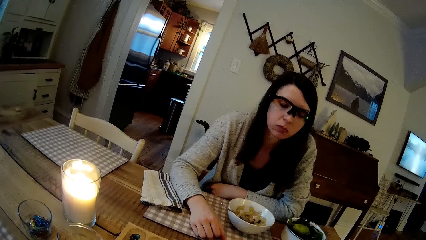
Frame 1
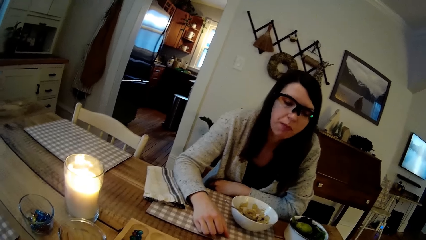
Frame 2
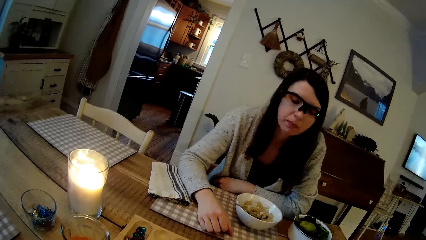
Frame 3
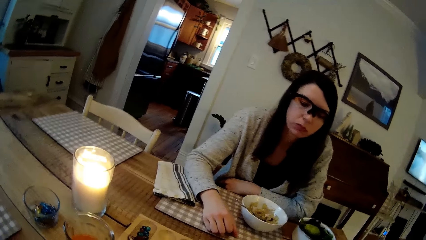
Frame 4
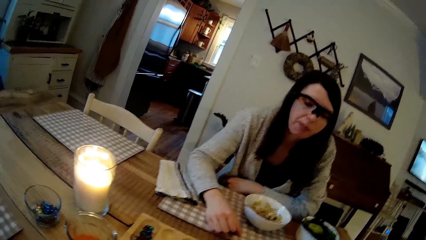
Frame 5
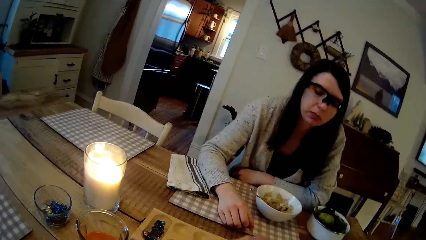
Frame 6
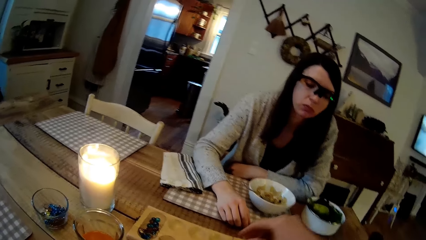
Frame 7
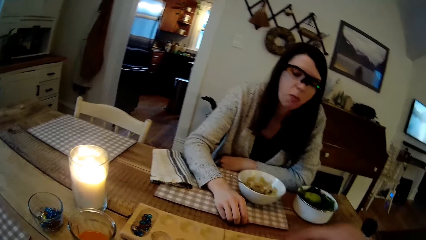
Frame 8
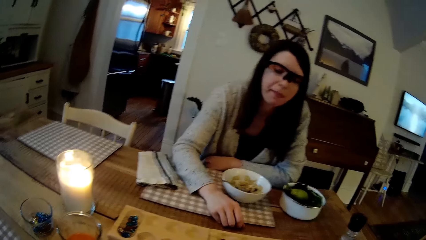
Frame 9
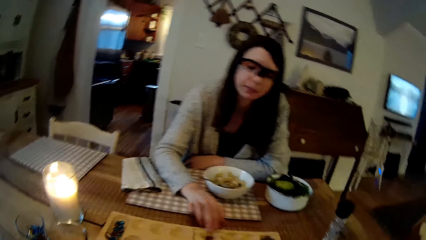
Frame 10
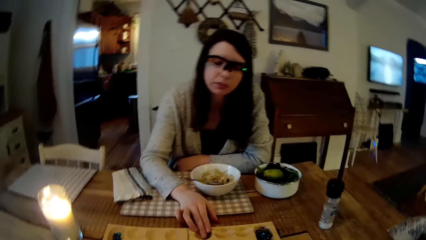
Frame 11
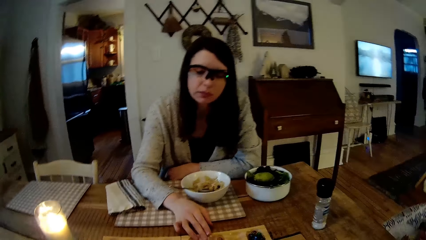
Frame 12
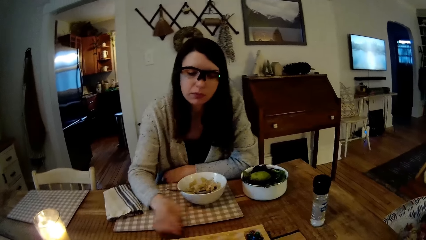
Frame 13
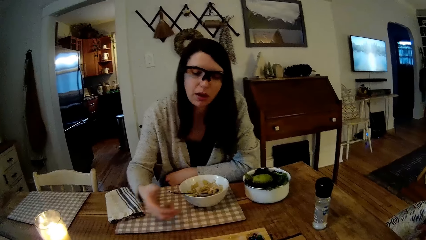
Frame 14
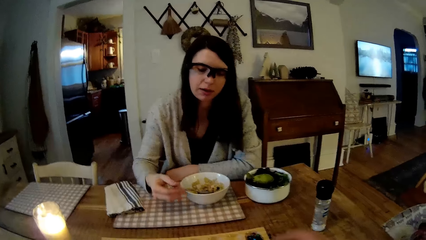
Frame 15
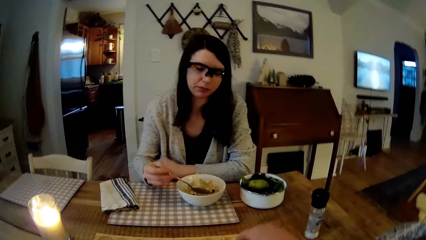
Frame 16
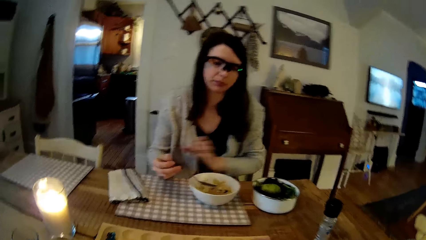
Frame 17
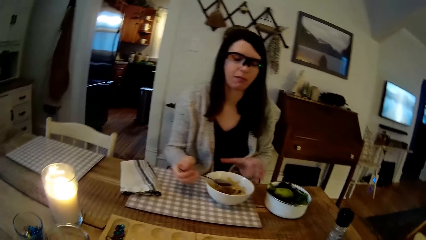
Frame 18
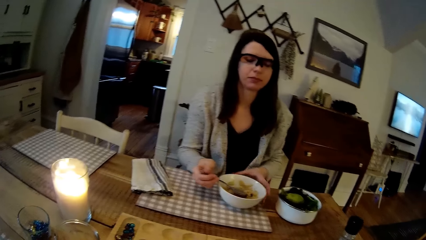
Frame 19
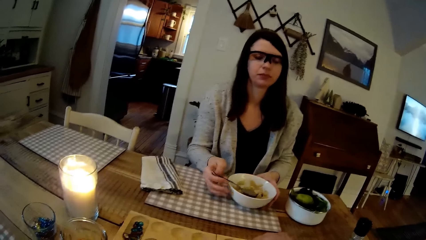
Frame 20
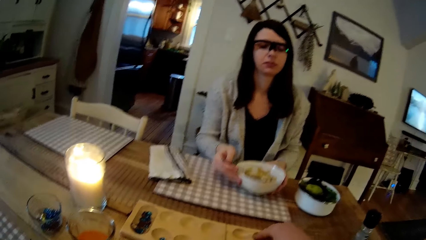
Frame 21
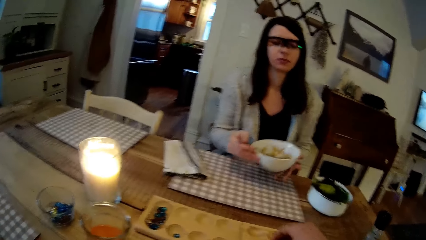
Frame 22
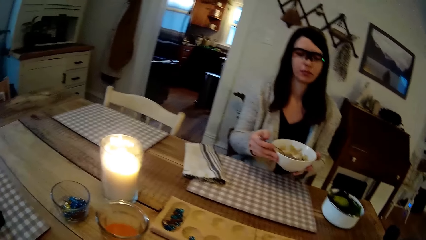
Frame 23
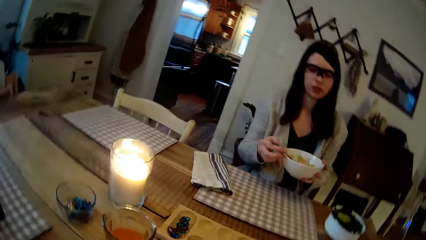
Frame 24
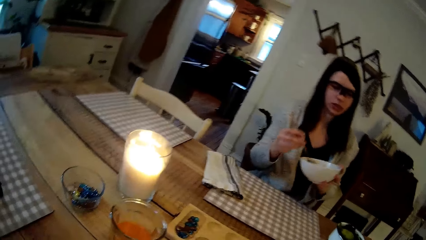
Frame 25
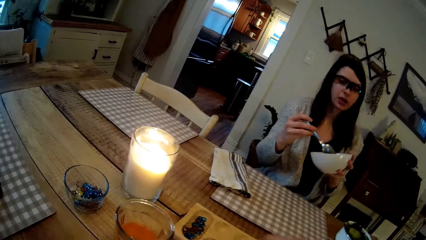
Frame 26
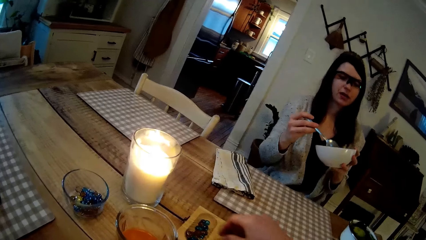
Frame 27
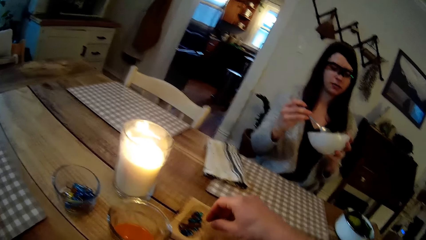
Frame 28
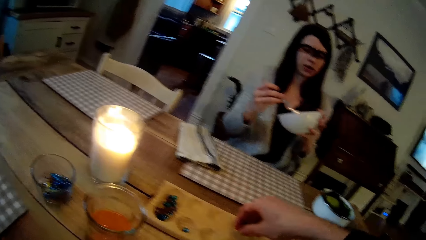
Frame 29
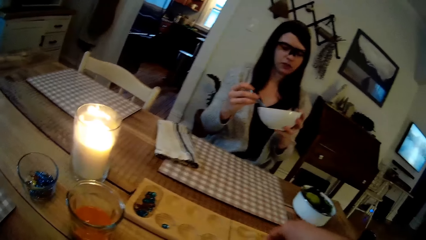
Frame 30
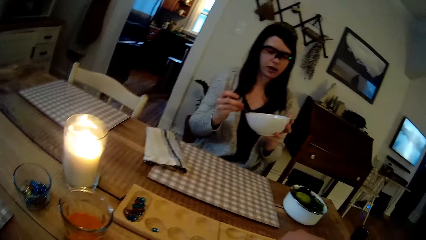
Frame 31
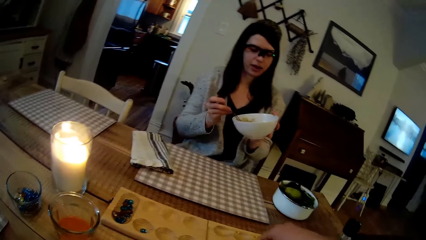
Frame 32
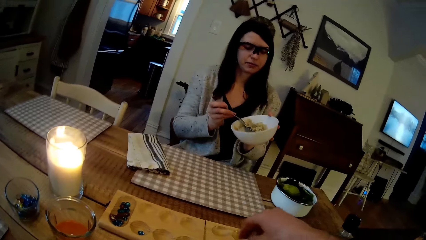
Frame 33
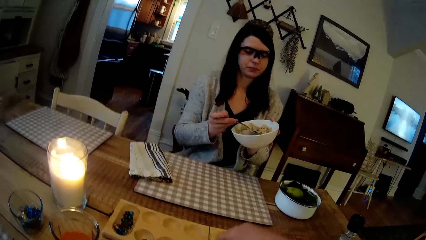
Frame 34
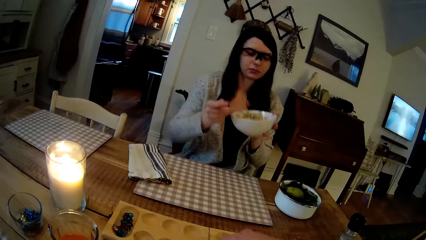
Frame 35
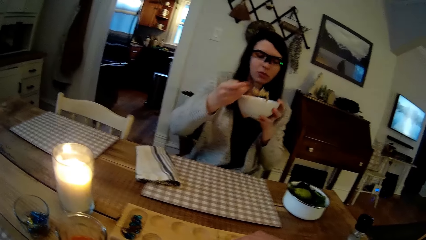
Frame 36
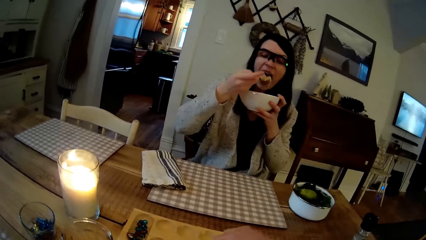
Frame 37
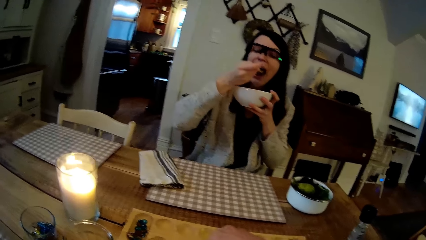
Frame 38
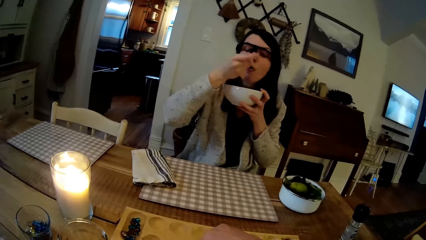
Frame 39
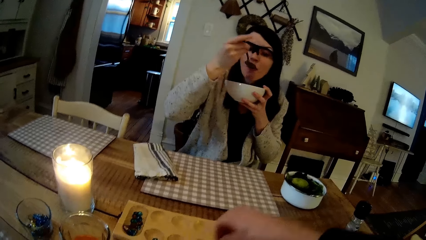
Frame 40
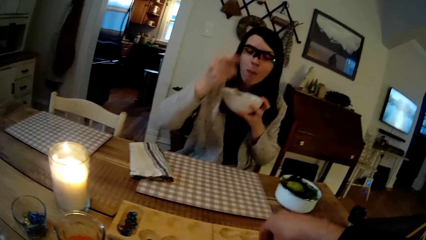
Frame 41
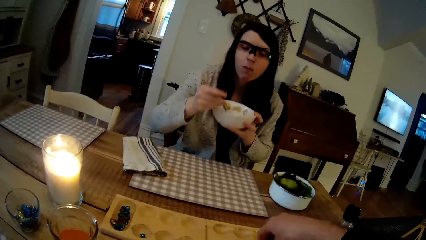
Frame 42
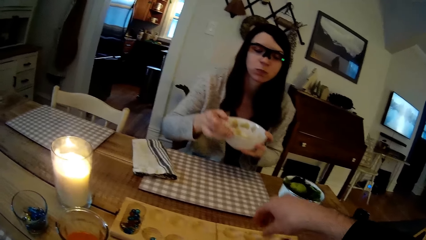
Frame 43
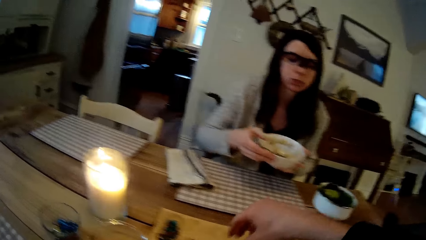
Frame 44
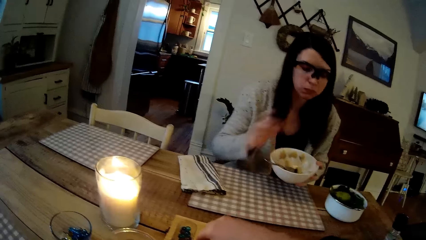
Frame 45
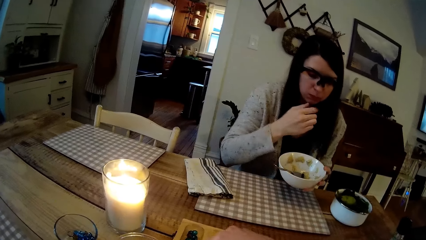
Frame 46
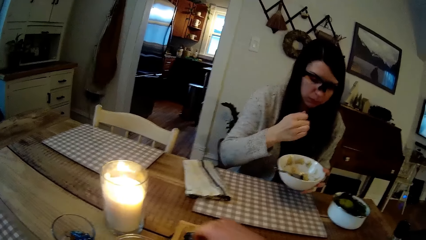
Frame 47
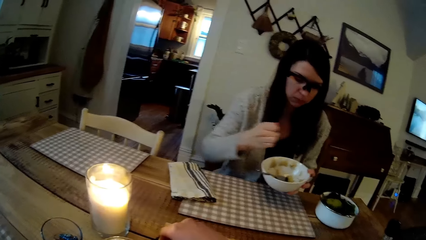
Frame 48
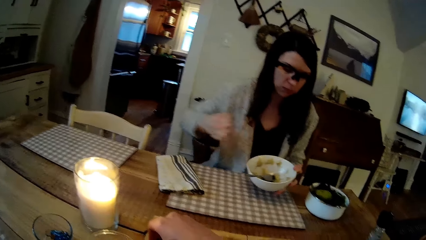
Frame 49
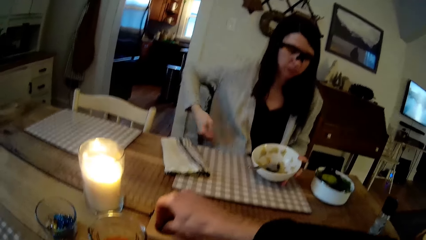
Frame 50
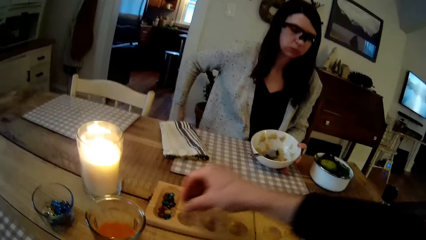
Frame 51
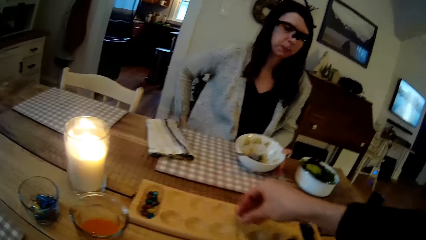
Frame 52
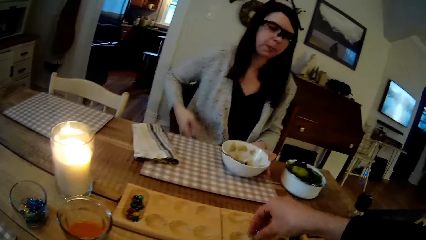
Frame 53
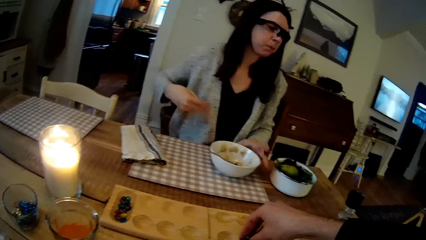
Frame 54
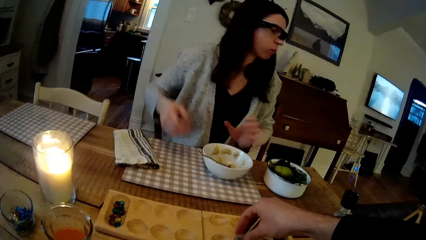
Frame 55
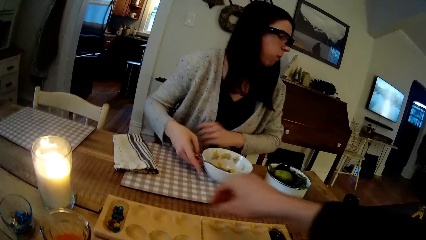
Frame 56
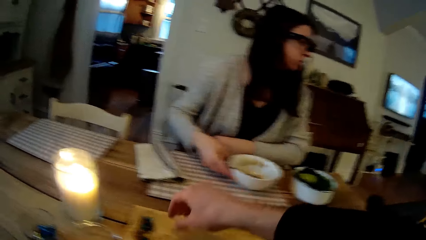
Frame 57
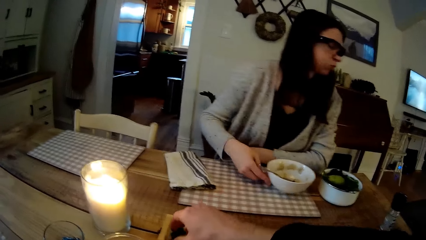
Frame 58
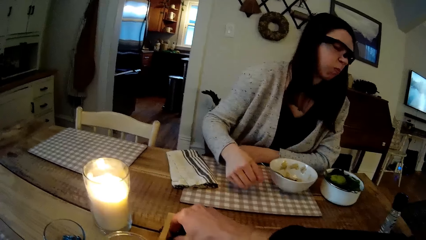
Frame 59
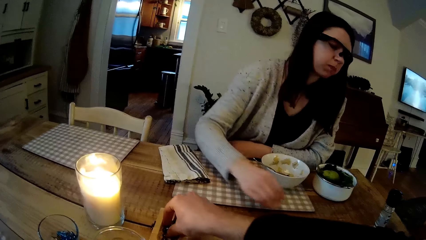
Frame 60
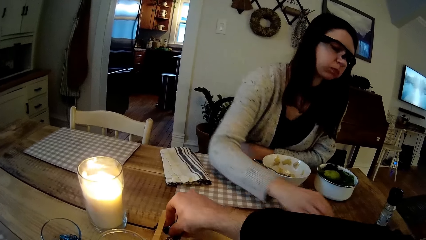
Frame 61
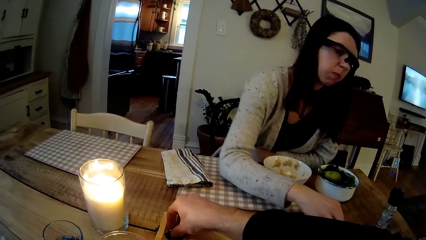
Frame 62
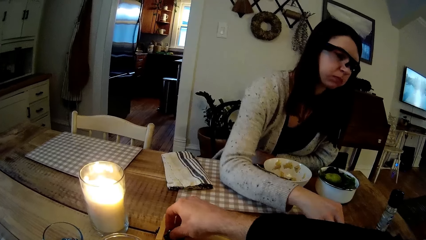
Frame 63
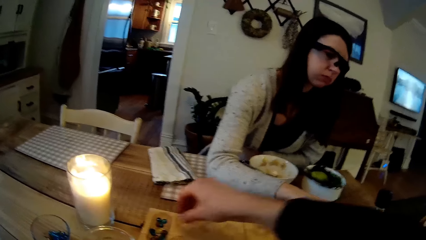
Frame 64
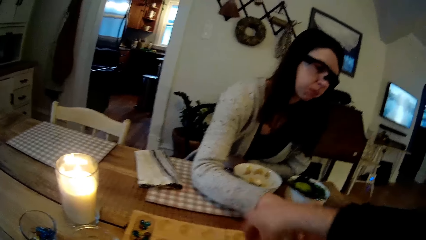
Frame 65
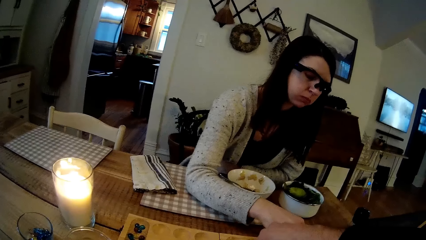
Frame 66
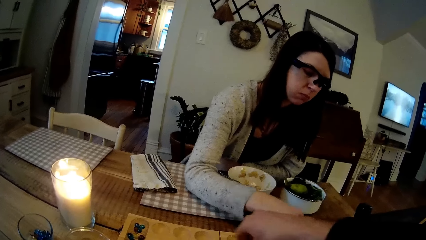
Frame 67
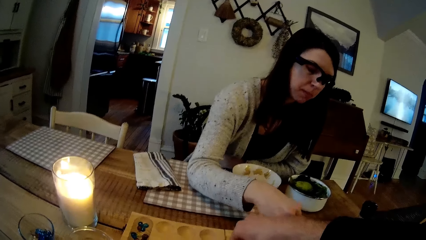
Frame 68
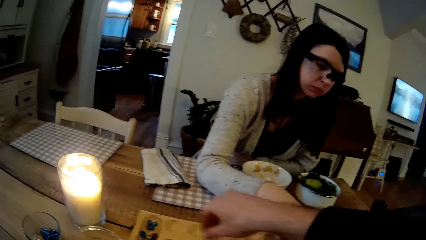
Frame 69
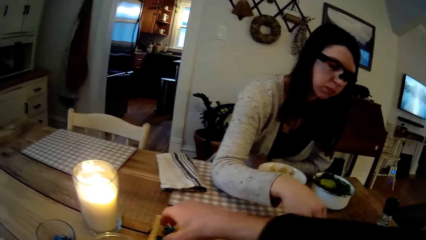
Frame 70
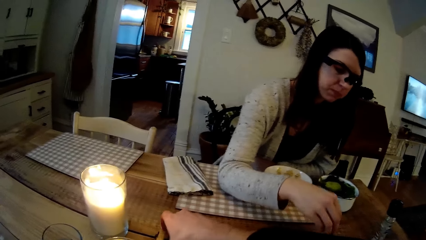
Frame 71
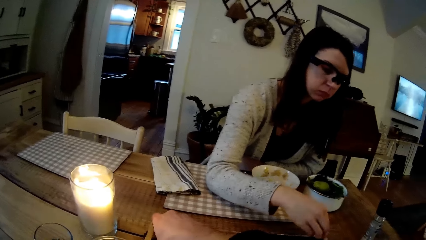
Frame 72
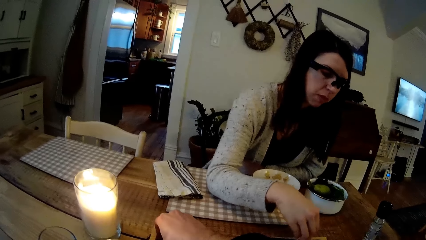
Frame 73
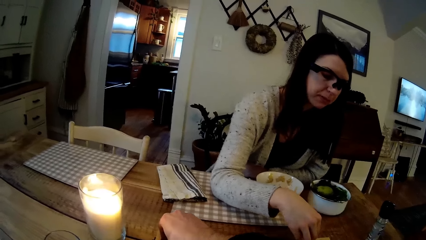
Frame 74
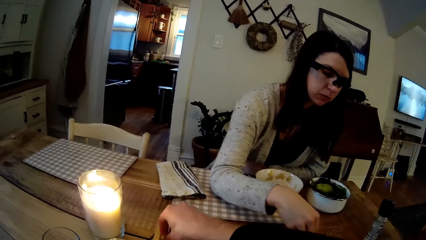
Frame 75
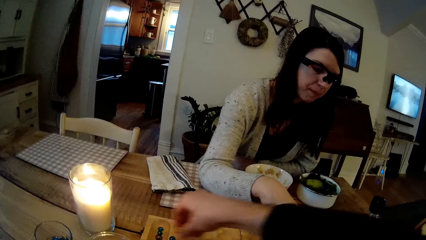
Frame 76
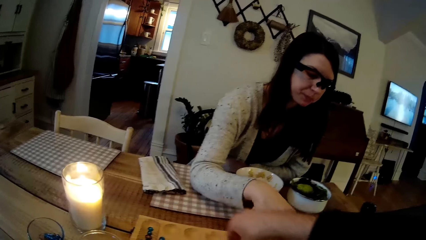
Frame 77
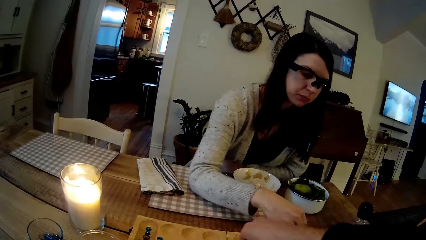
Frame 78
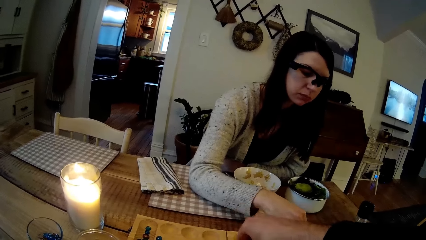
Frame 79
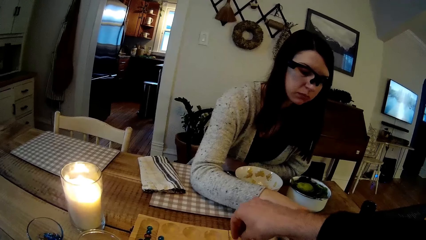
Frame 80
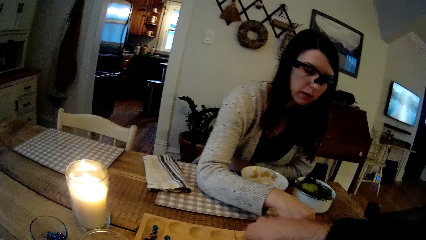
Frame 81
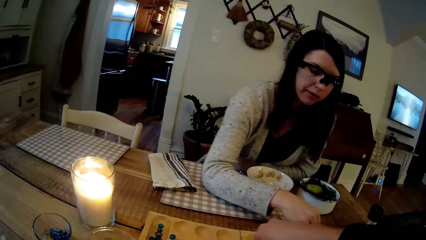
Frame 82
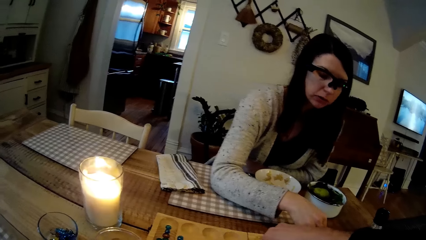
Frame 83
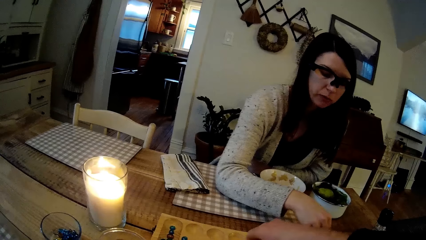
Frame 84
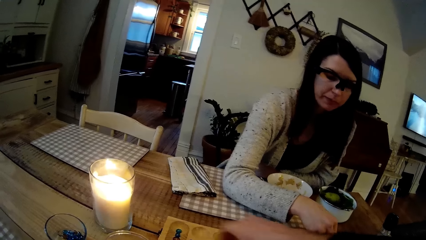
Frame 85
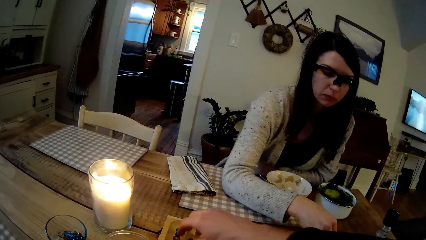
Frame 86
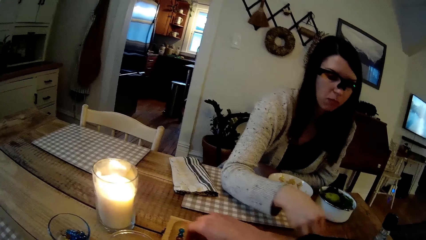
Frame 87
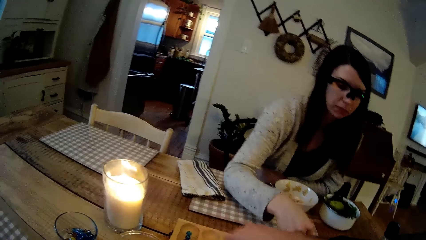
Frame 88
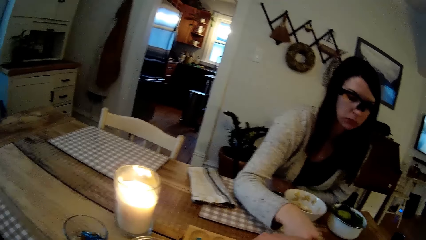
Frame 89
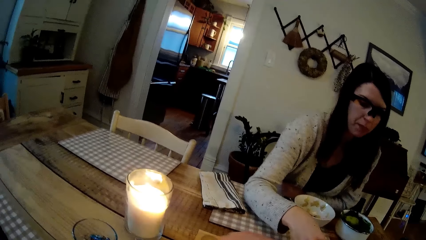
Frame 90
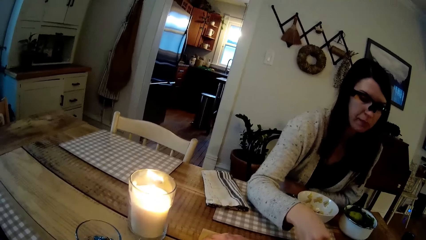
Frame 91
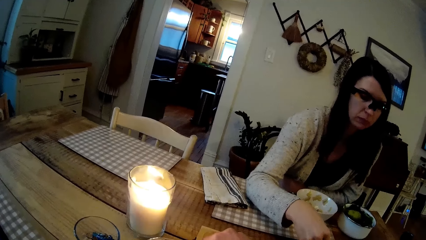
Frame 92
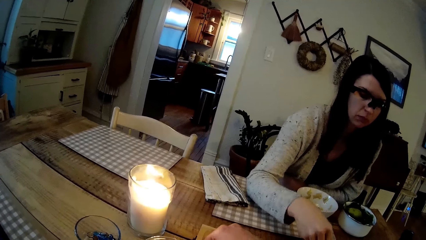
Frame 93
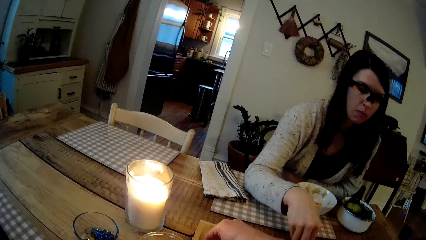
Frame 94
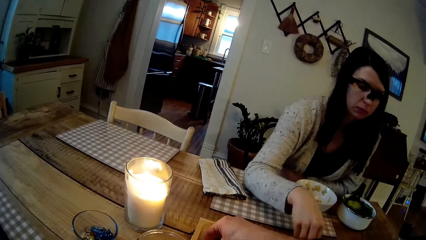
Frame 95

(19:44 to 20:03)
The camera wearer plays a board game. The woman picks up a spoon in the ceramic plate with her right hand, carries the ceramic plate with both hands, holds the spoon with her right hand, and holds the ceramic plate with her left hand. The camera wearer plays mancala on the dining table with his right hand. The woman eats cereal in the ceramic plate in her left hand and drops the spoon in the ceramic plate with her right hand. The camera wearer plays mancala on the dining table with his right hand. The woman rubs her suit jacket with her right hand, drops the ceramic plate on the dining table with her left hand, shifts the ceramic plate to her left with her right hand, and plays the board game.
